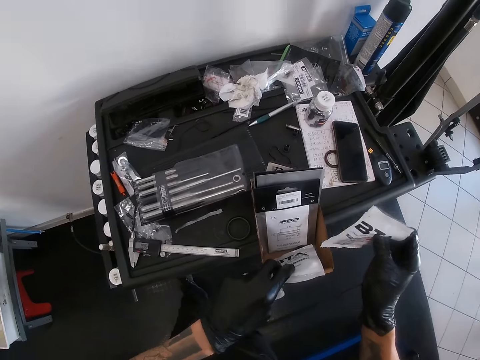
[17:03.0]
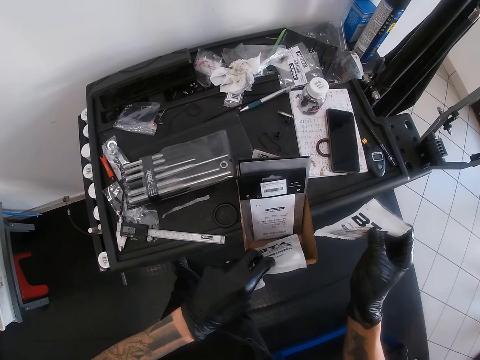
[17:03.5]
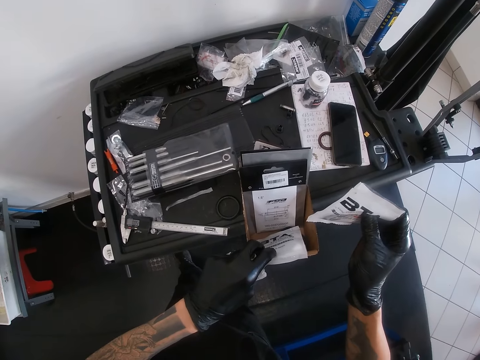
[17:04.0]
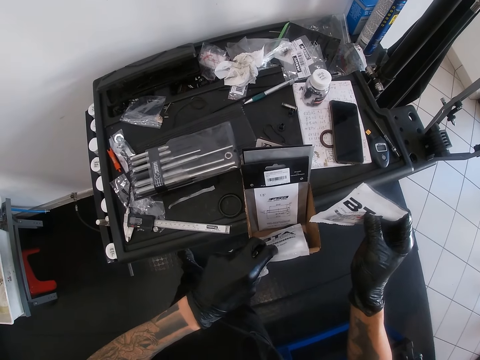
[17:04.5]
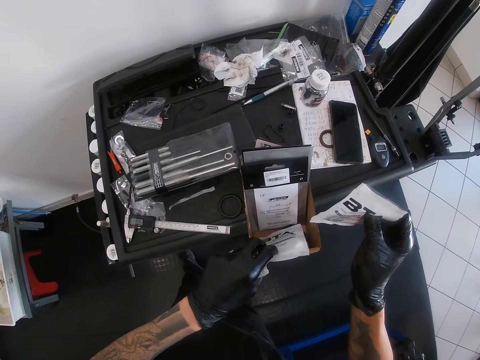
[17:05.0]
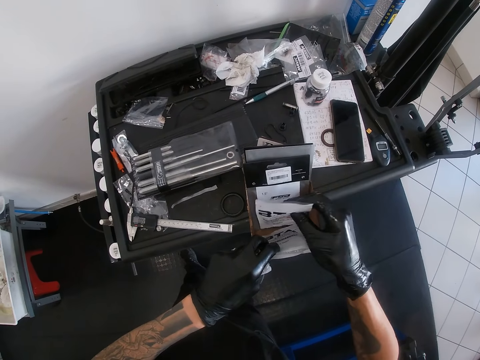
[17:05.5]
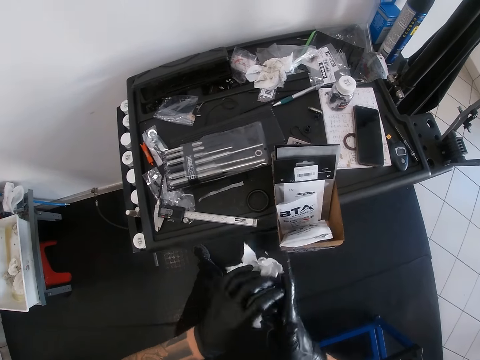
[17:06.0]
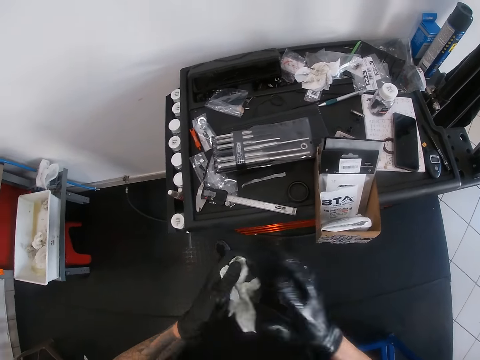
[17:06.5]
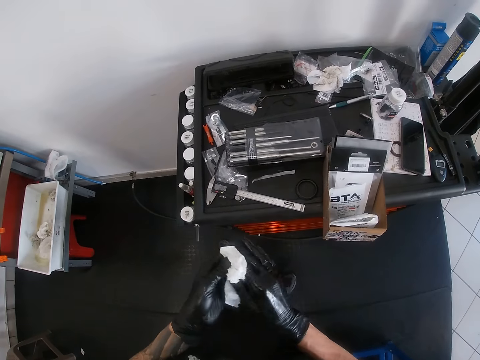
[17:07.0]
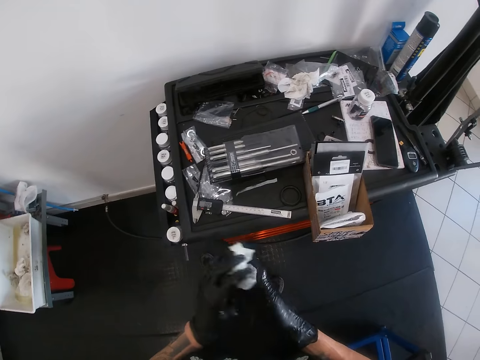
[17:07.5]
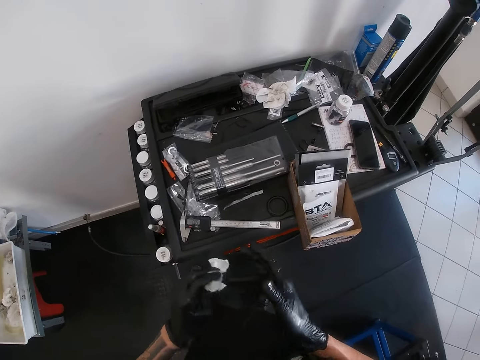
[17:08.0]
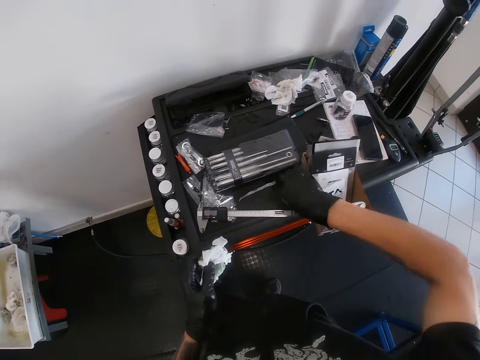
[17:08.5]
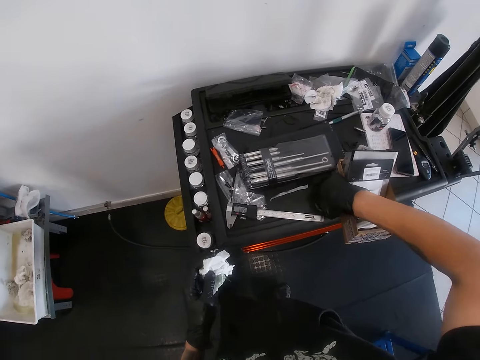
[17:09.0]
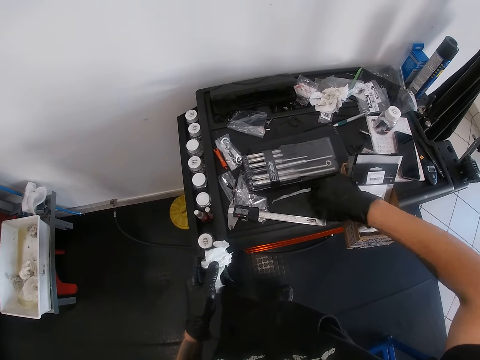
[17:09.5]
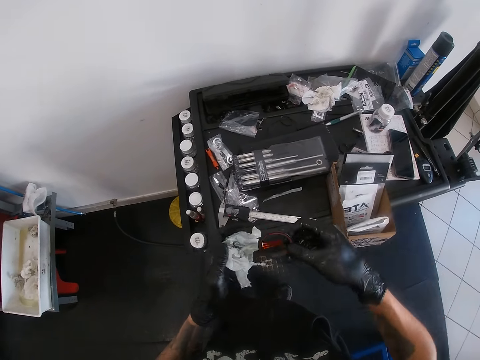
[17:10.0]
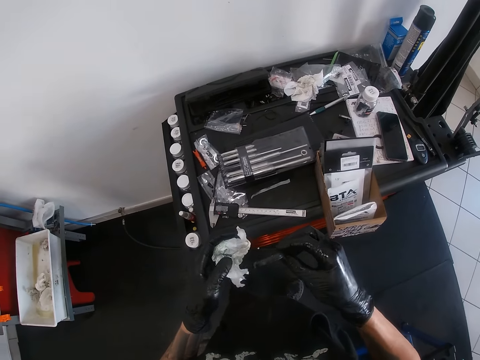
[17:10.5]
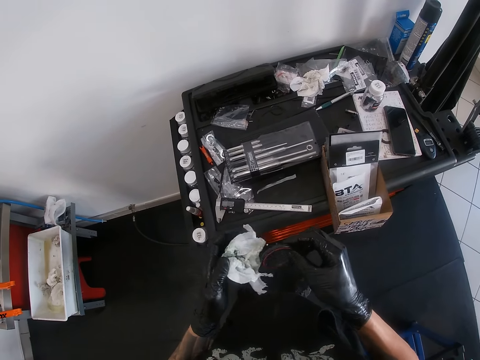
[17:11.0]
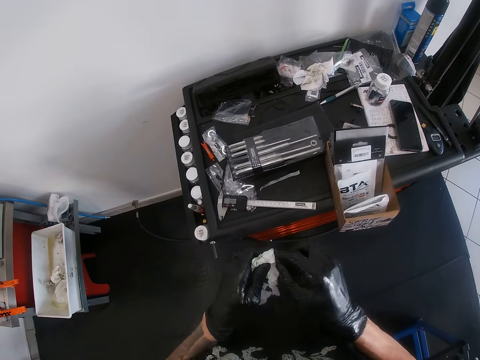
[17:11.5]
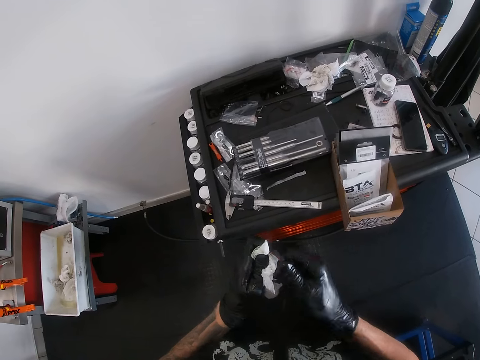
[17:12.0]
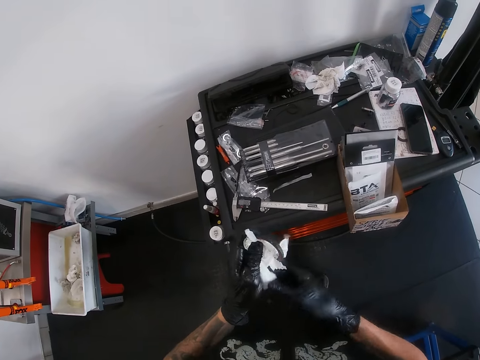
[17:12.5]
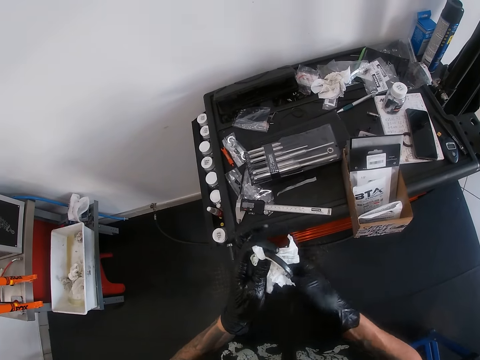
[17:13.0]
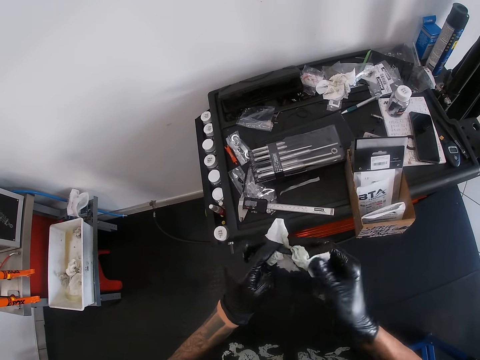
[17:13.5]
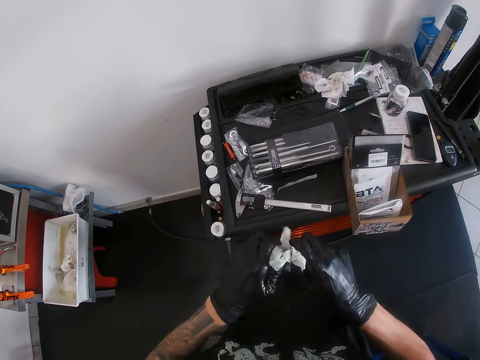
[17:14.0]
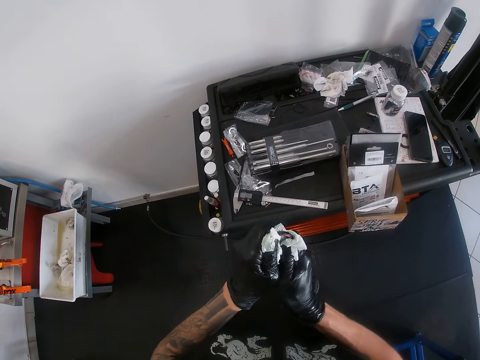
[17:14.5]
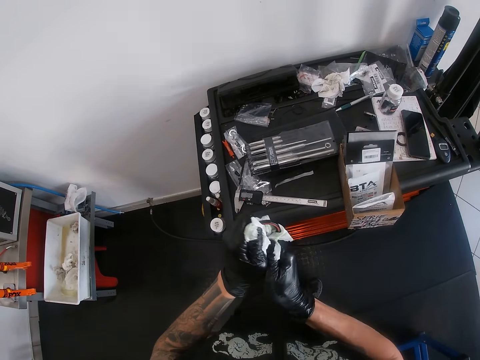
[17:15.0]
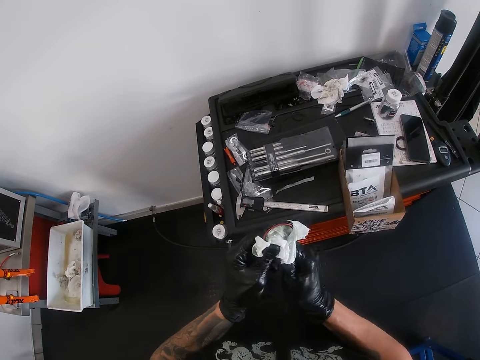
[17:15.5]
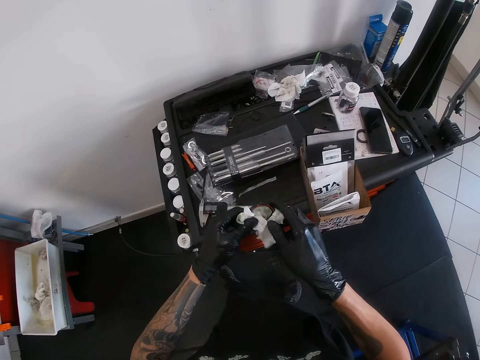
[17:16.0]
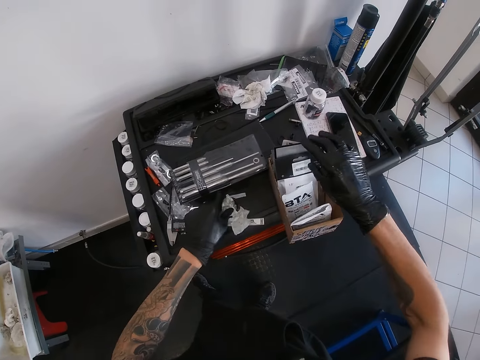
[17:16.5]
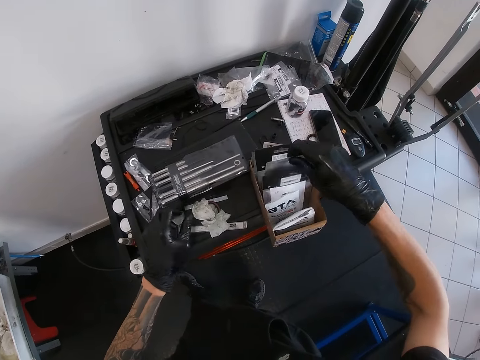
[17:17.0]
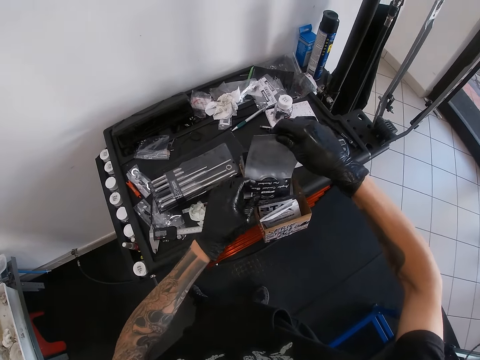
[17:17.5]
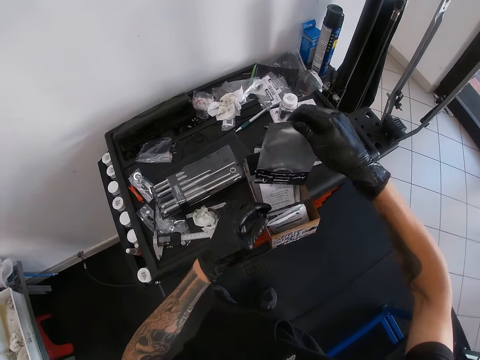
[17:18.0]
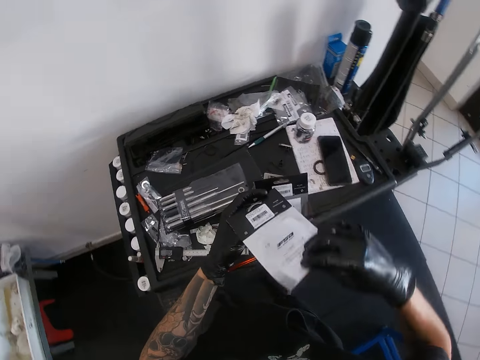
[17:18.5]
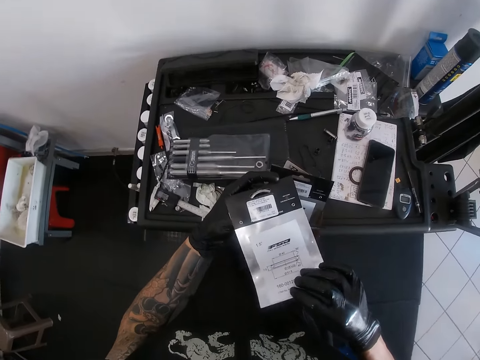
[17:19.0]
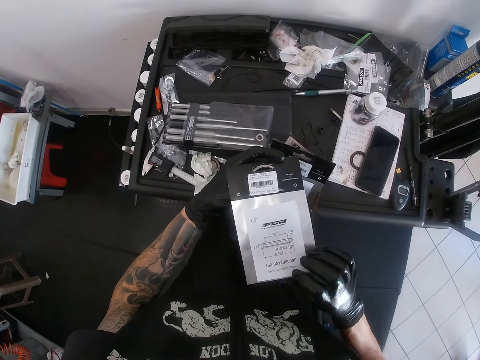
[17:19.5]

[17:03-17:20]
The camera wearer stares at the box. He drops the opened pack of bearing in his right hand in the carton of bearing on the work table. He wipes both hands with the wipe in his left hand. He picks the black bearing from the work table with his right hand. He cleans the black bearing in his right hand with the wipe in his left hand. He cleans the black bearing in both hands with the wipe in both hands. He drops the black bearing and the wipe on the work table with his left hand. He picks a pack of bearing from the carton of bearing from the work table with his right hand.

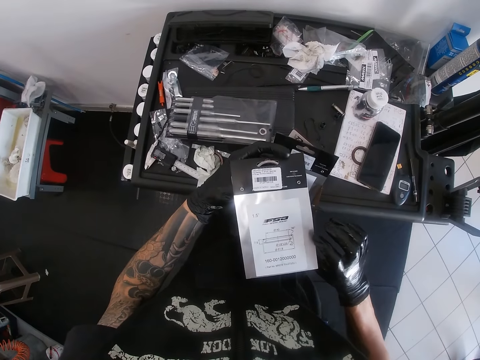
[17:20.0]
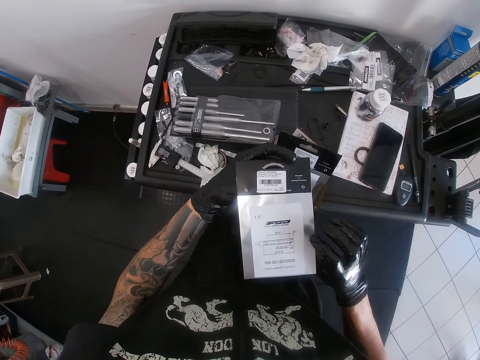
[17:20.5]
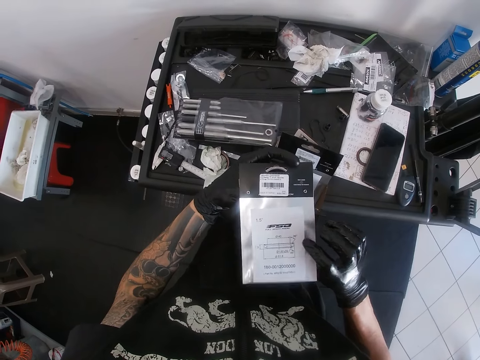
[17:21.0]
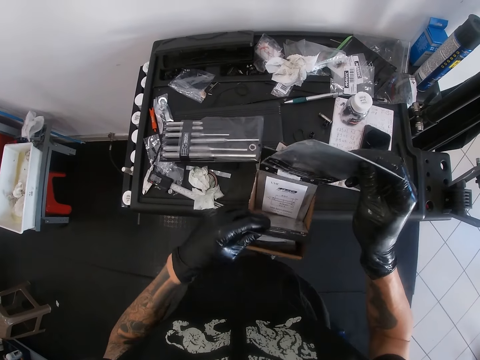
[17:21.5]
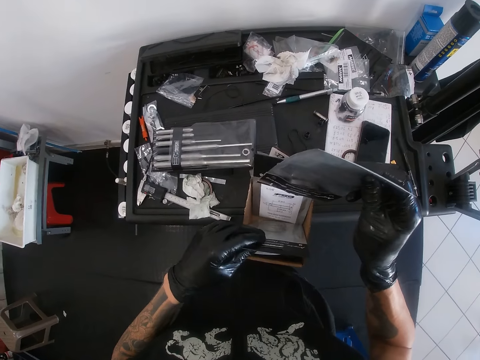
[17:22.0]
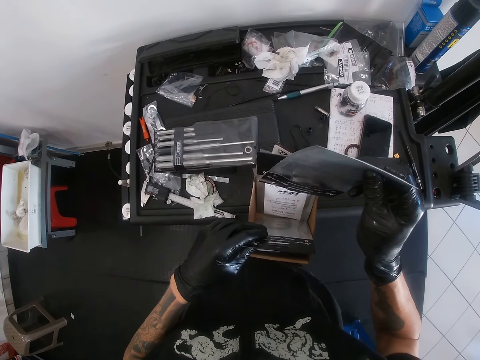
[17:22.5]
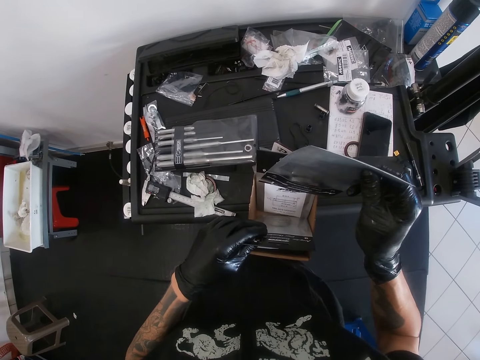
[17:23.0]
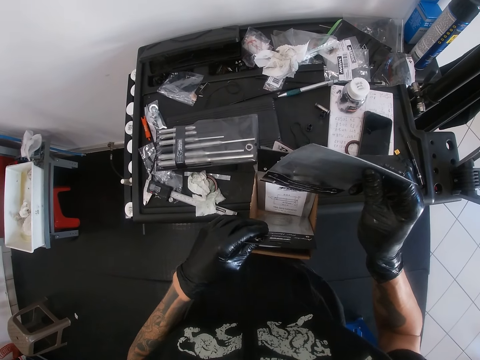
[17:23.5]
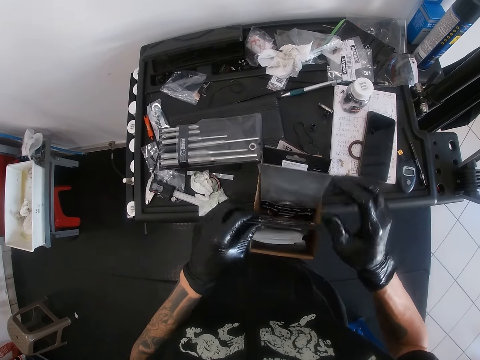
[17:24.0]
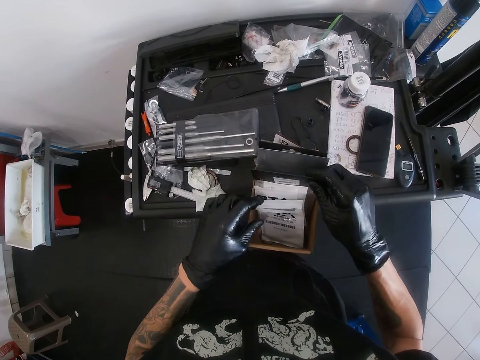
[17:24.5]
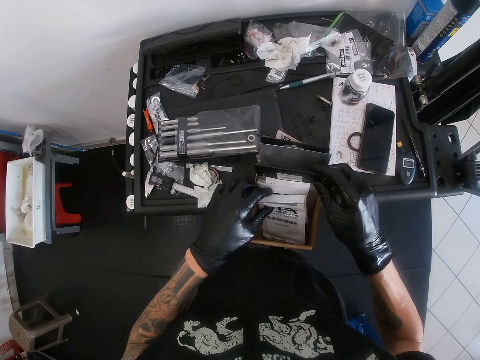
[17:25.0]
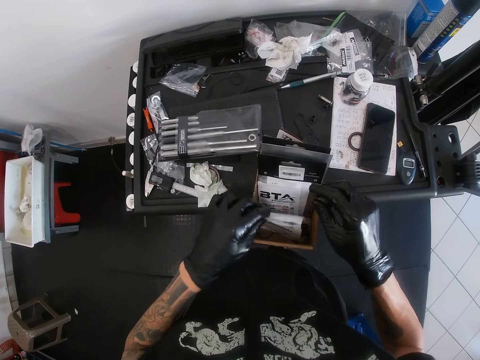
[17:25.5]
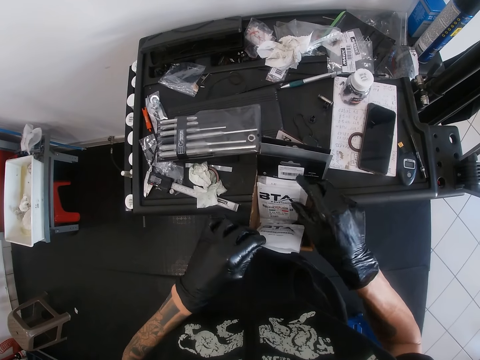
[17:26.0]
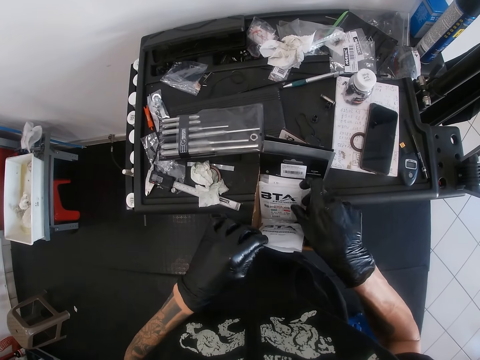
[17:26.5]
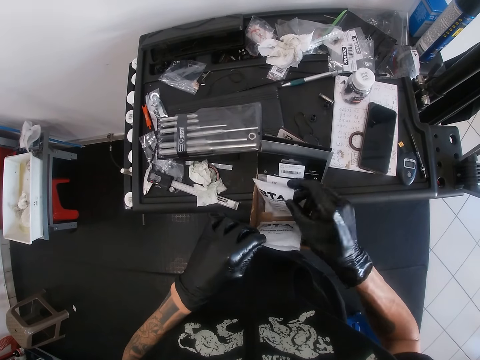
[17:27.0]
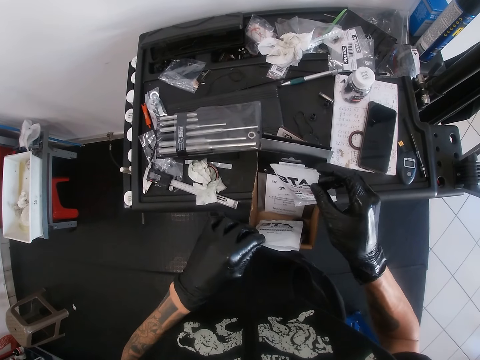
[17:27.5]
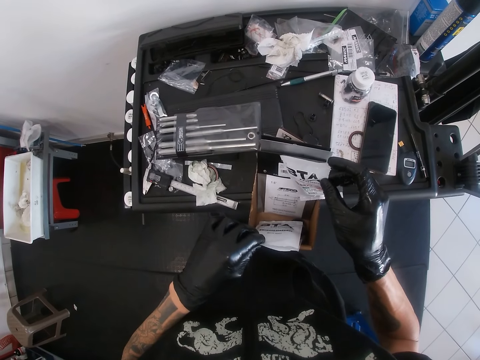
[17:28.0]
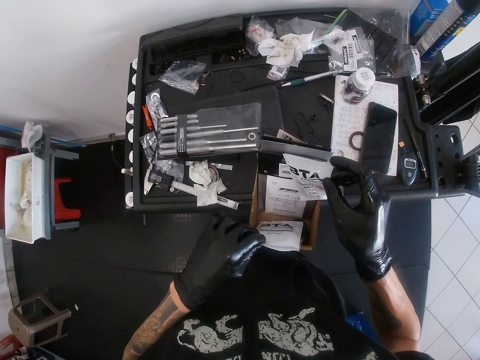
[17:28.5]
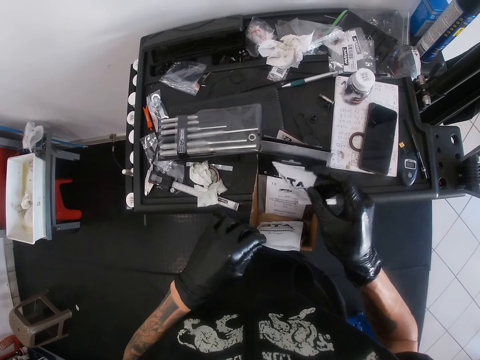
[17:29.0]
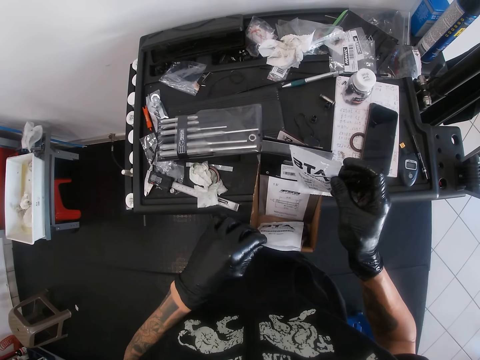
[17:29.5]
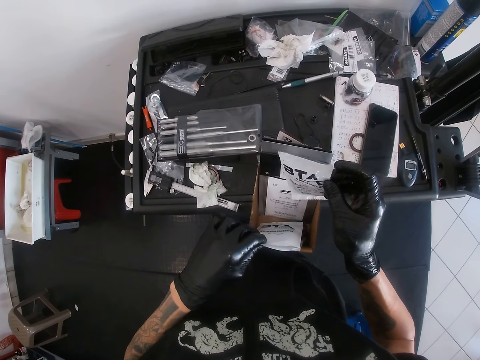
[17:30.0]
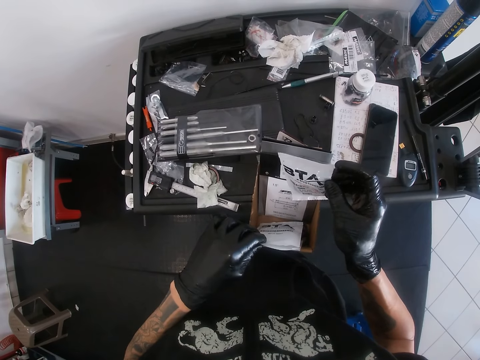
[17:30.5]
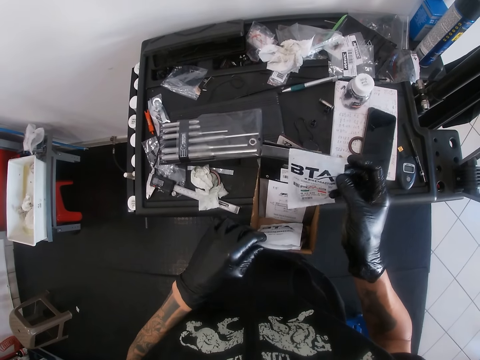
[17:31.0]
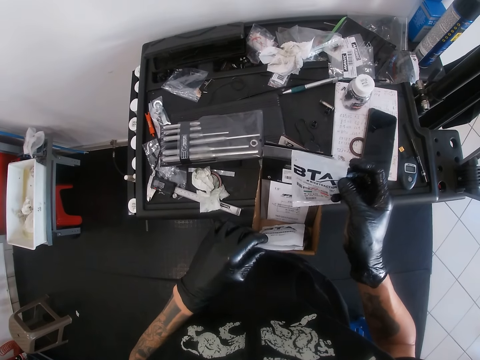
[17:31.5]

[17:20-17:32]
The camera wearer reads on the pack of bearing. He drops the pack of bearing in his right hand in the carton of bearing on the work table. He searches in the box. He picks the opened pack of bearing from the carton of bearing on the work table with his right hand.
